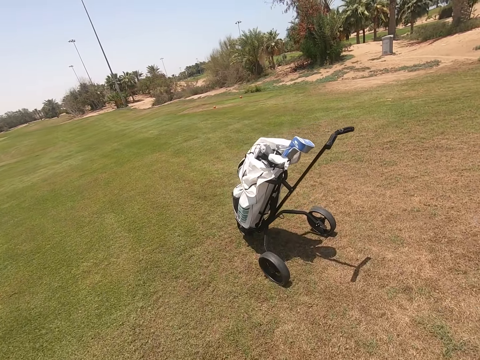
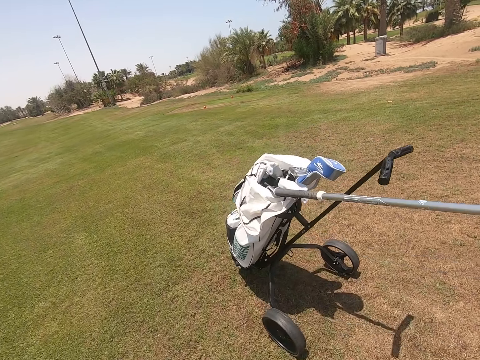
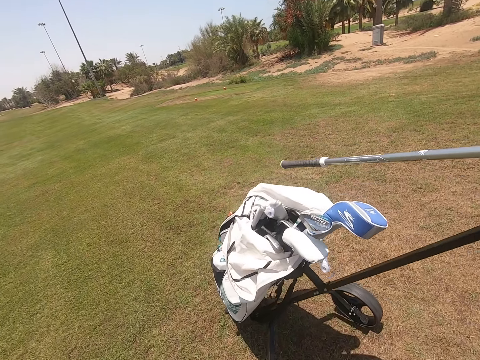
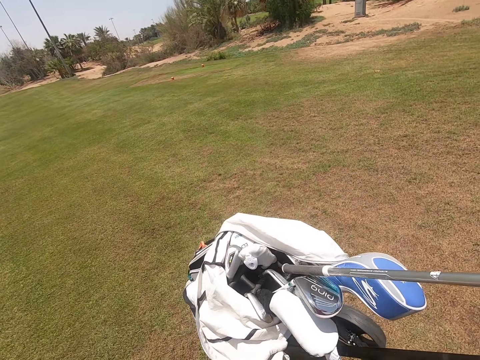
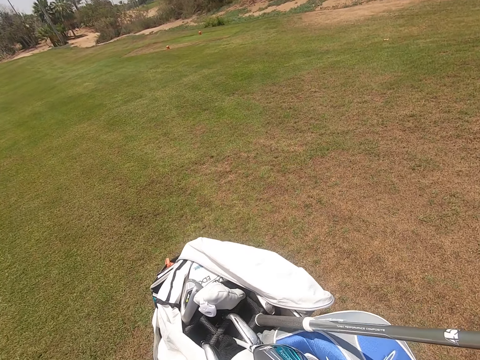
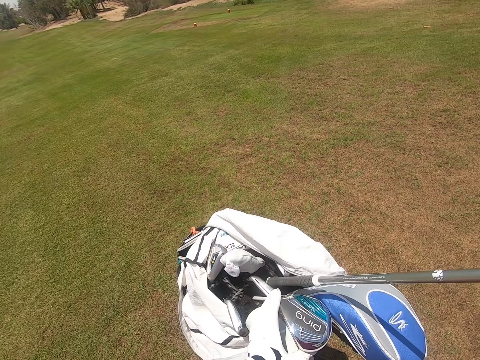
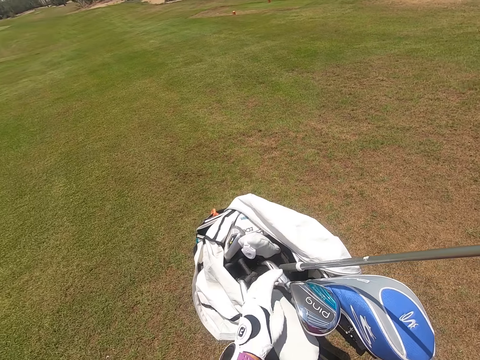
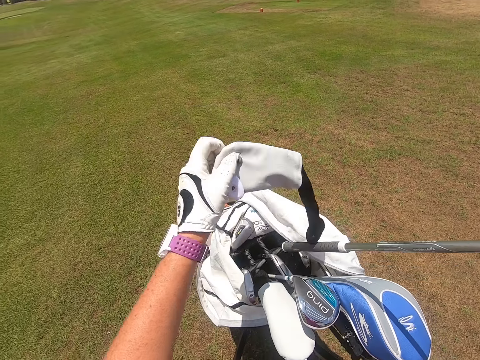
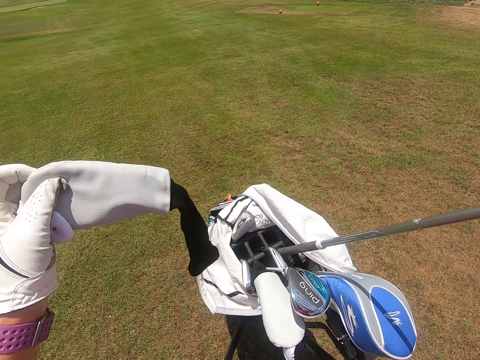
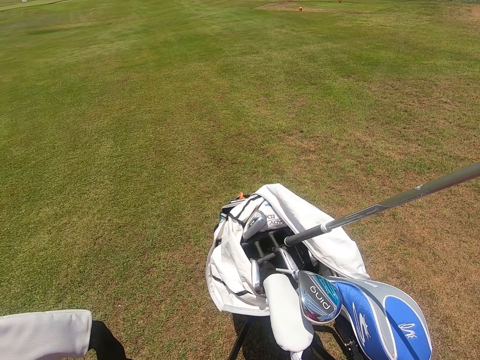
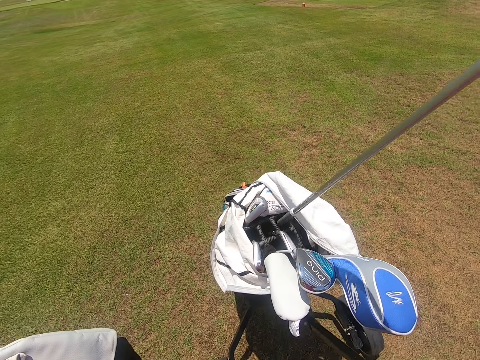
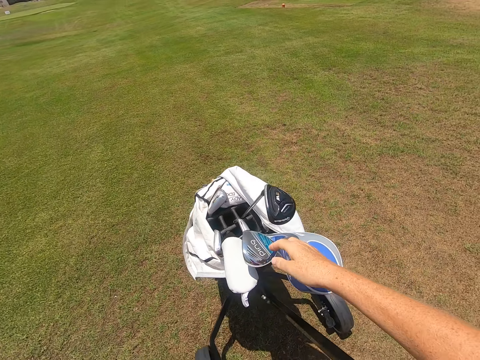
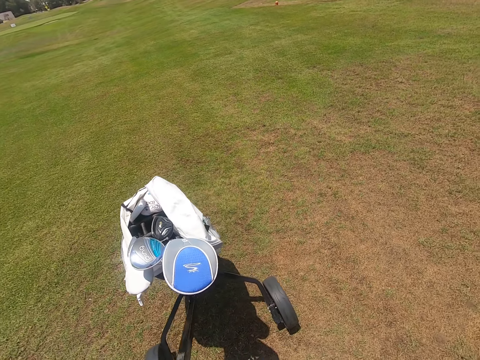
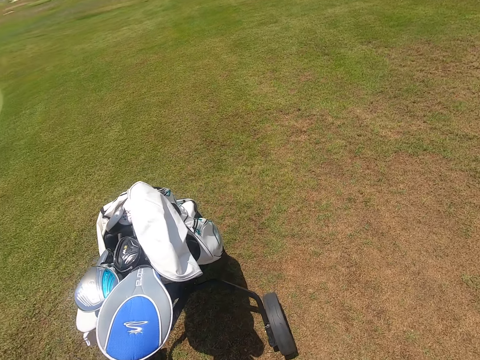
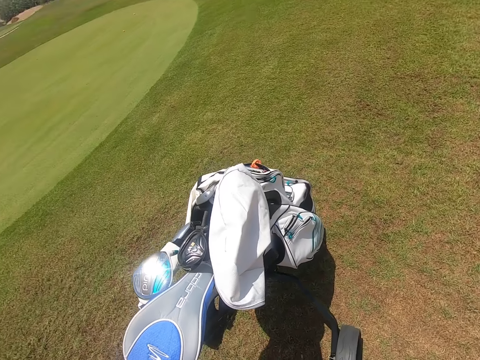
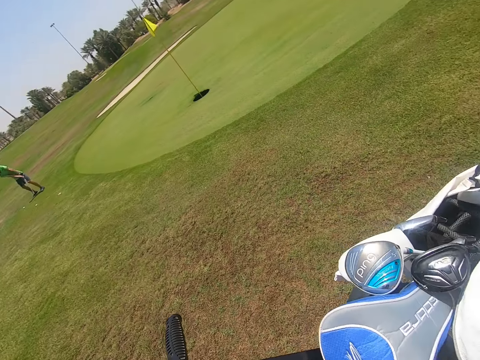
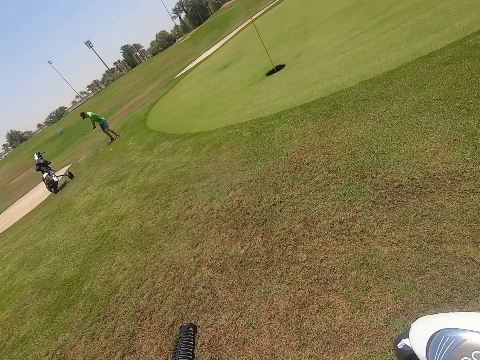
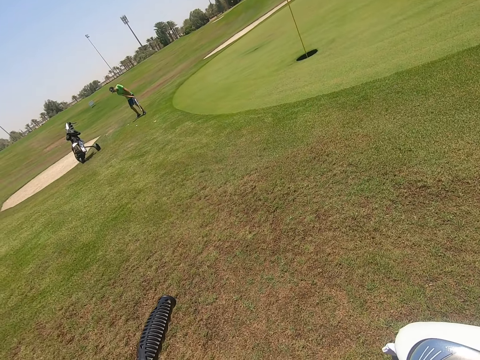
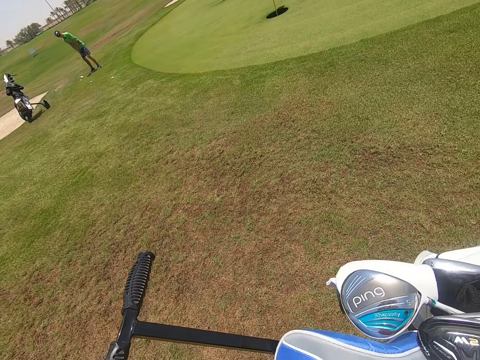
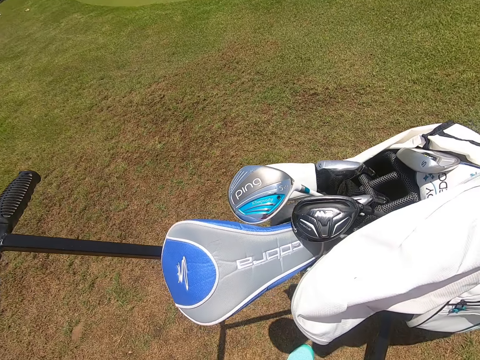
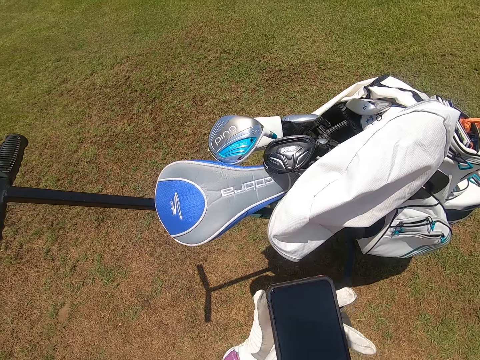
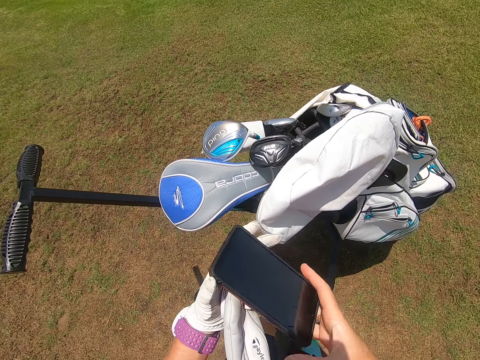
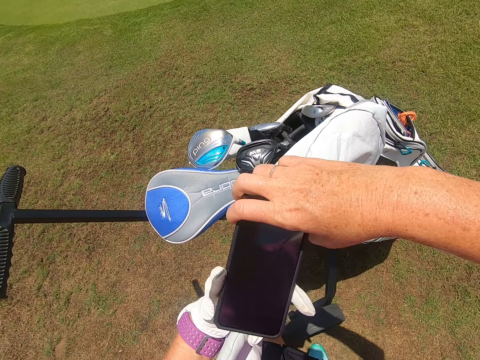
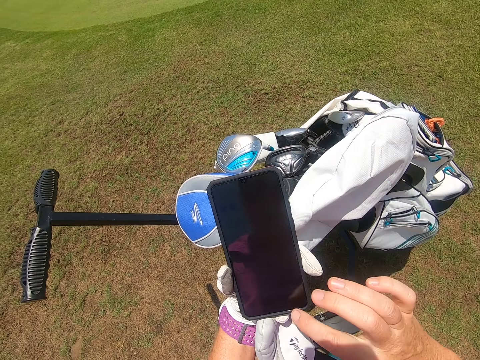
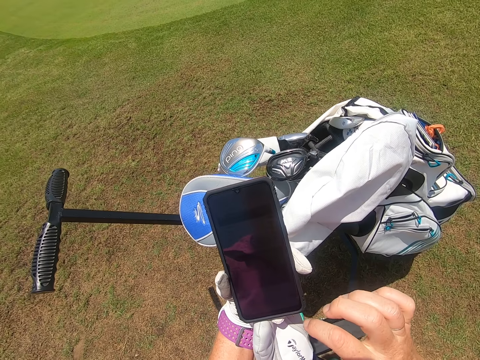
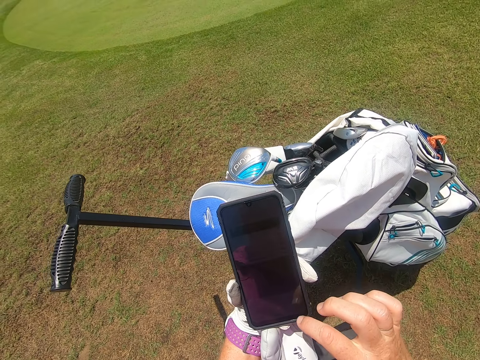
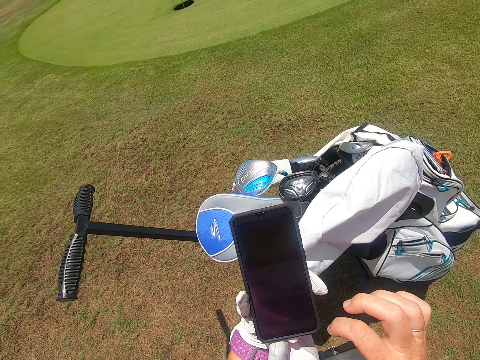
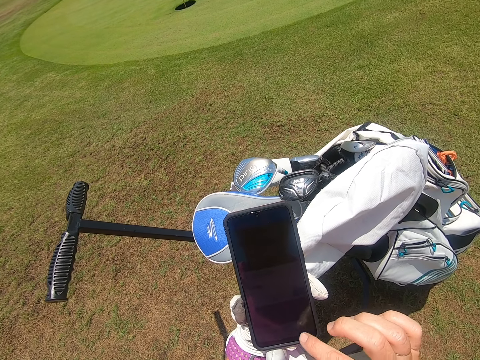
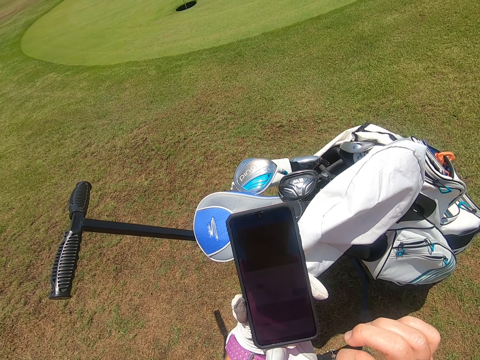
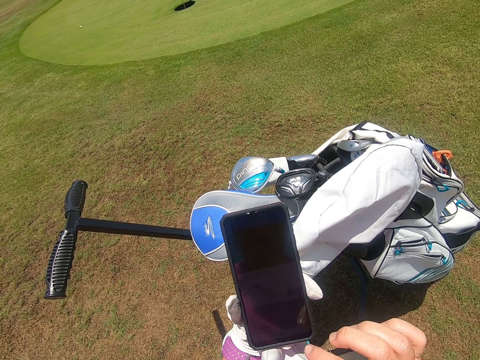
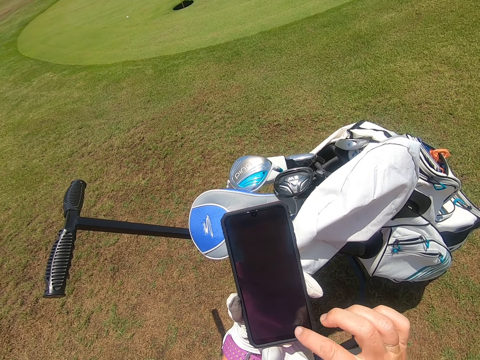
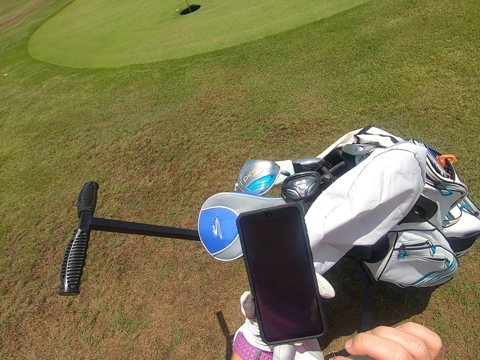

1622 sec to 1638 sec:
The camera wearer places the golf club in the golf bag. They pick up the club head cover from the golf bag. They put the golf club in the golf bag. They look around the golf park. A person shoots the golf ball. The camera wearer turns the phone. They look through the phone. They operate the phone.

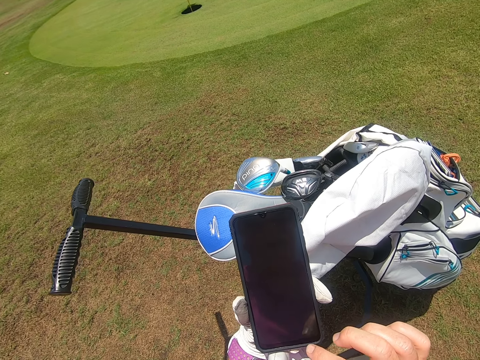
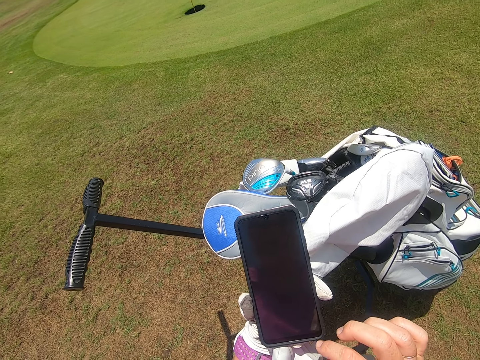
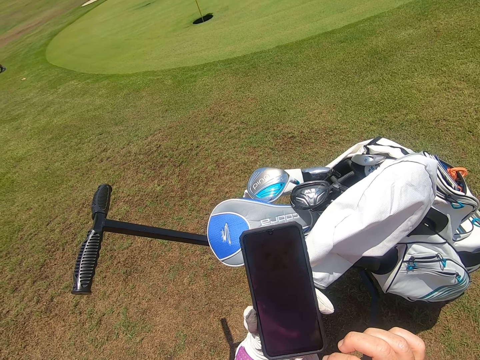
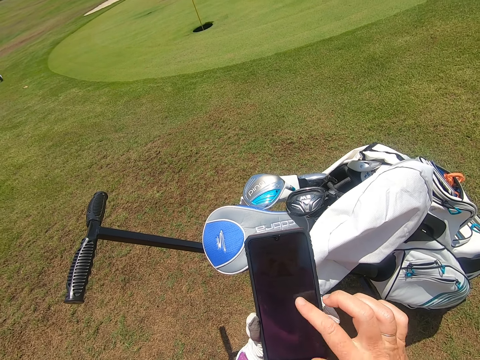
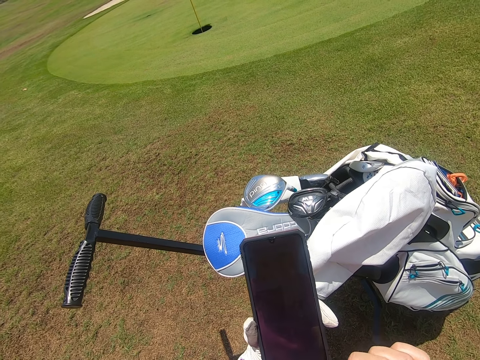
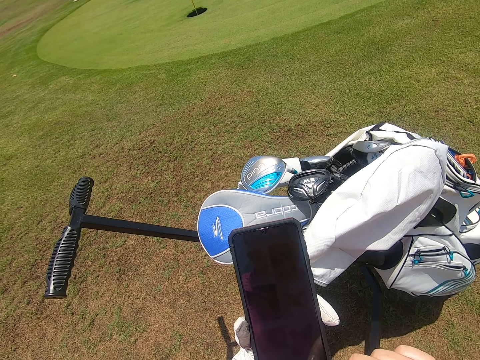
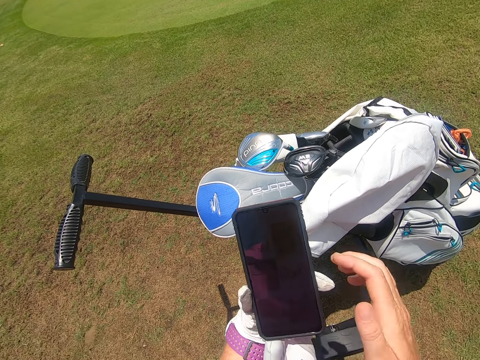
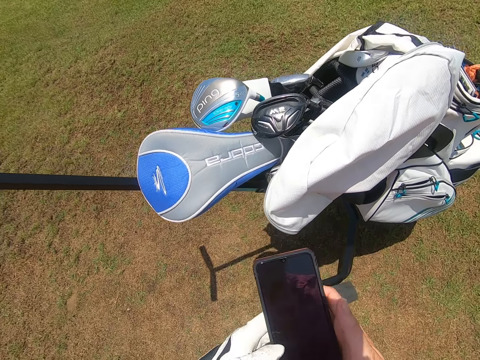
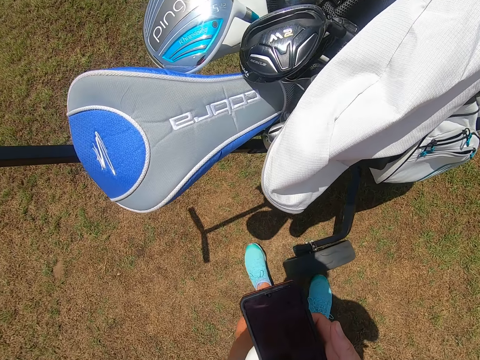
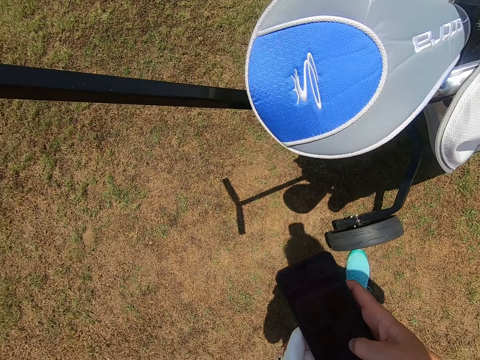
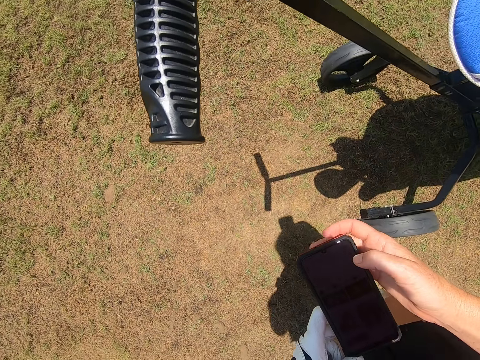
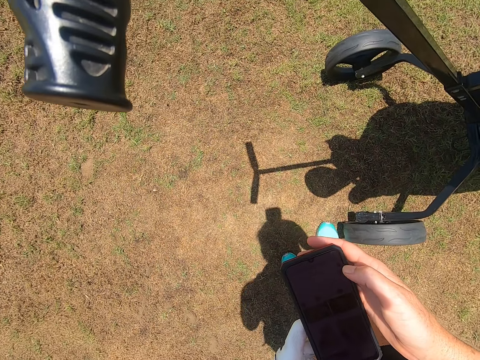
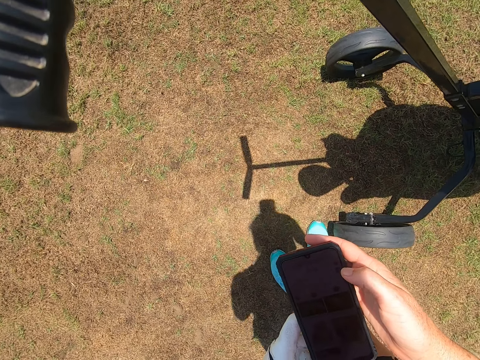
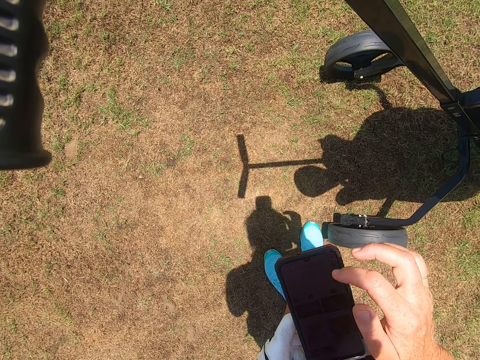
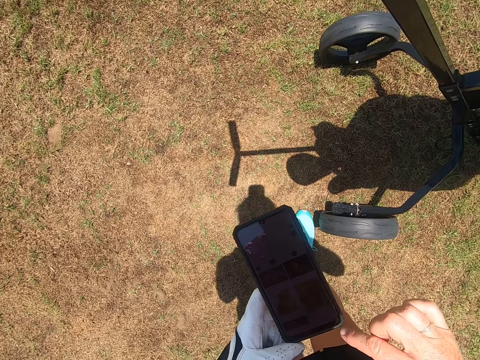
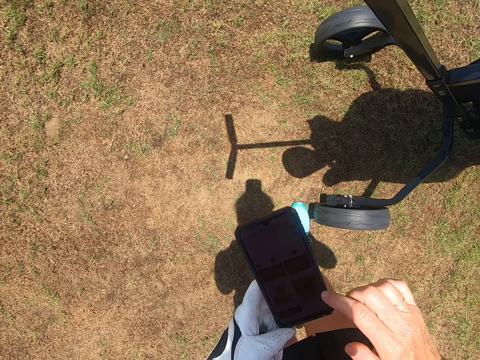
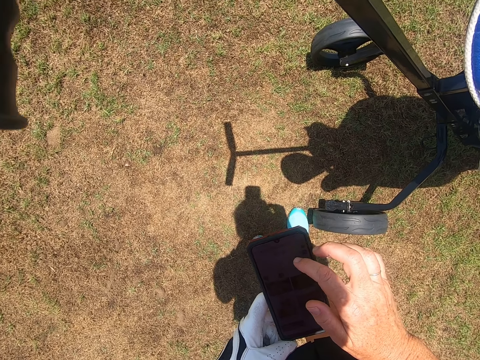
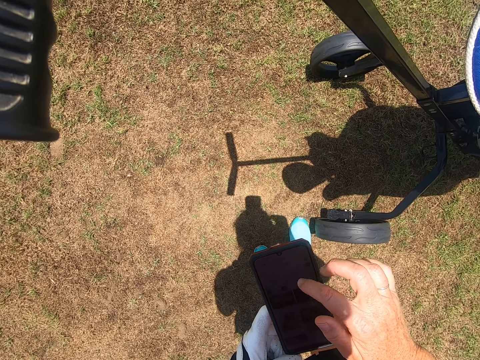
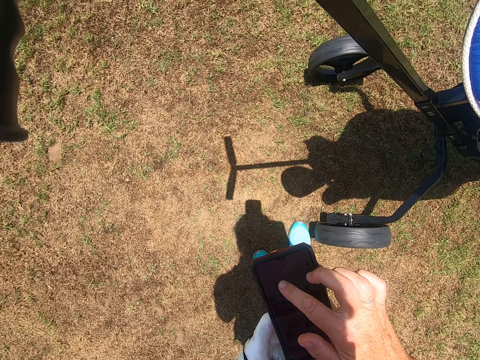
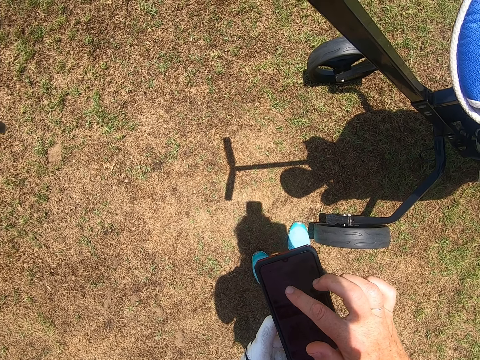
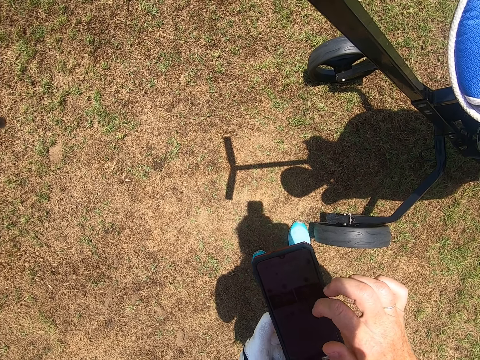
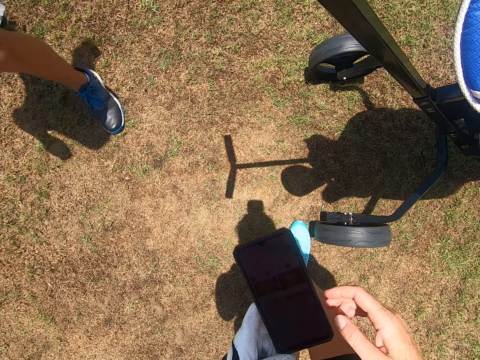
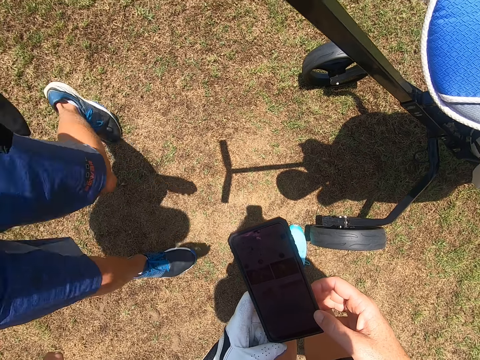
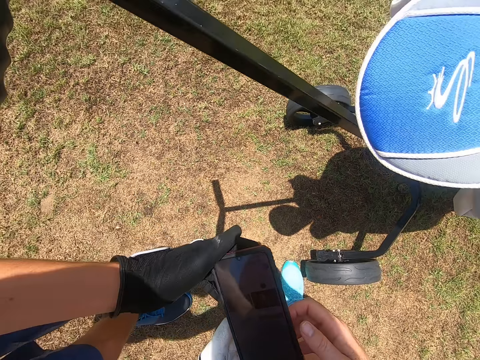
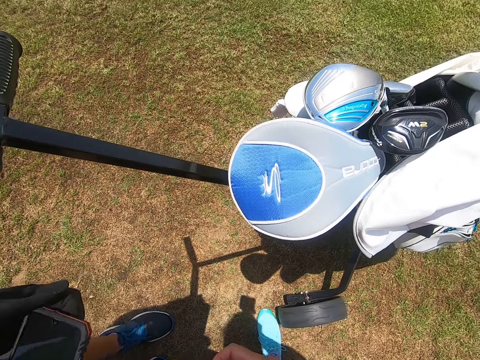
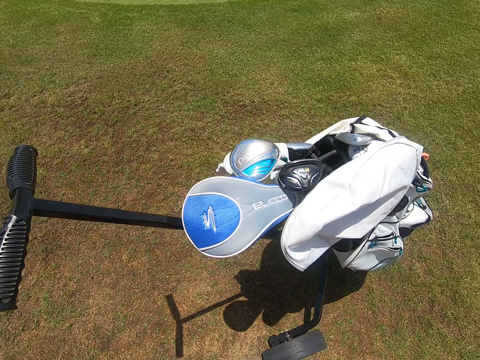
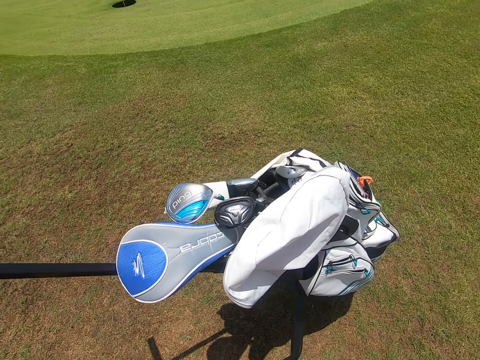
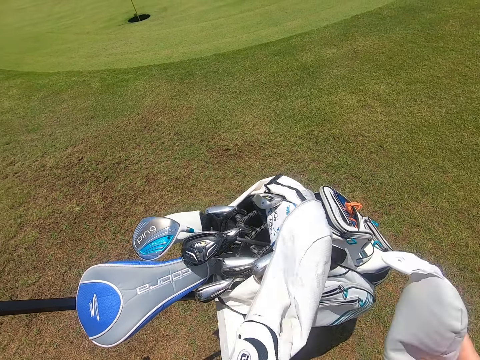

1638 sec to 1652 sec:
A person walks on the golf park. The person picks up the phone from the camera wearer.
